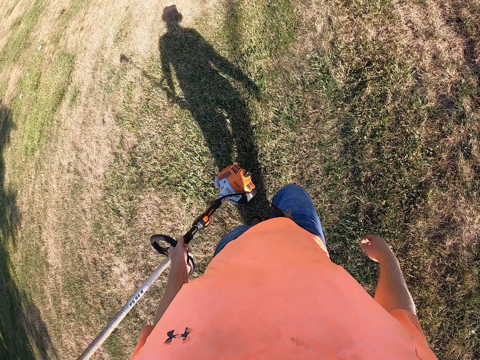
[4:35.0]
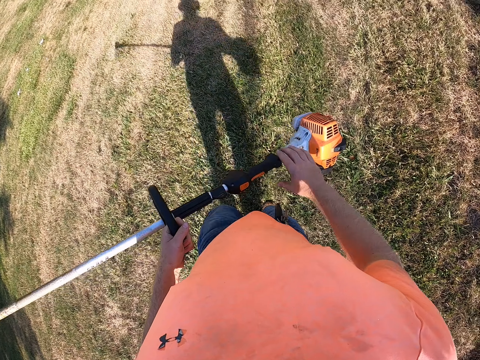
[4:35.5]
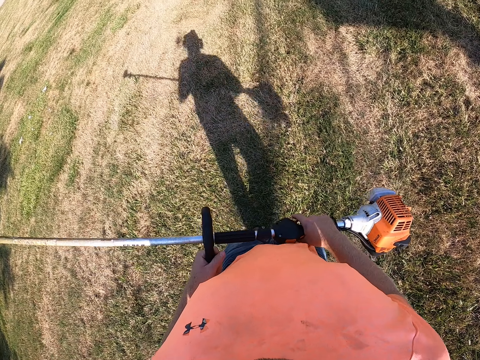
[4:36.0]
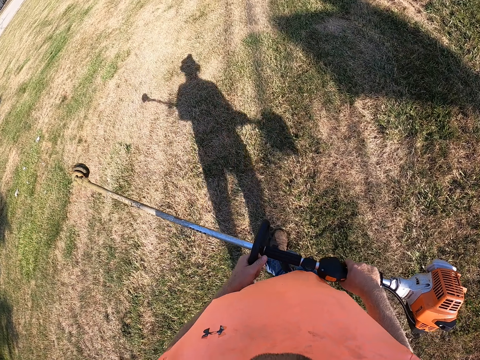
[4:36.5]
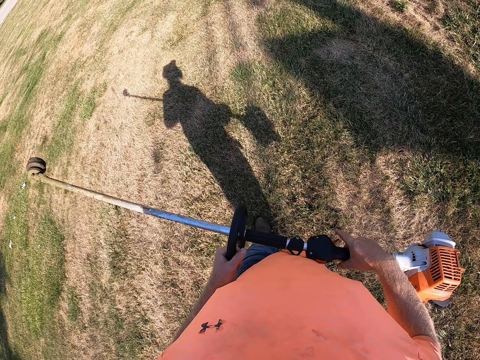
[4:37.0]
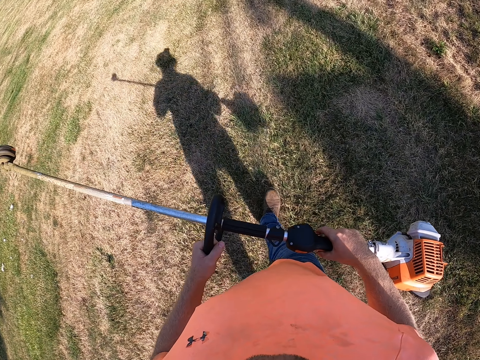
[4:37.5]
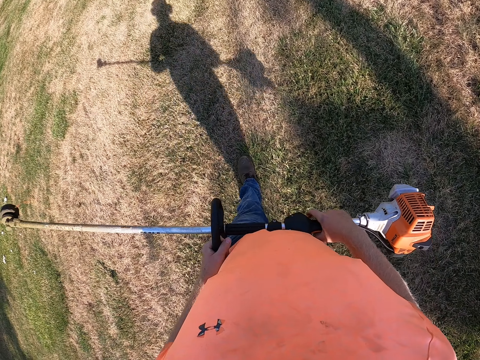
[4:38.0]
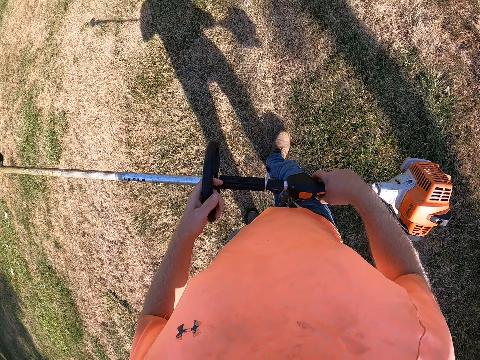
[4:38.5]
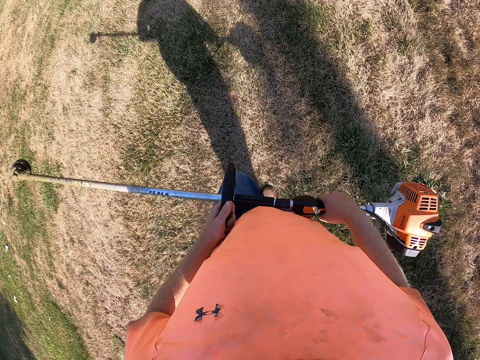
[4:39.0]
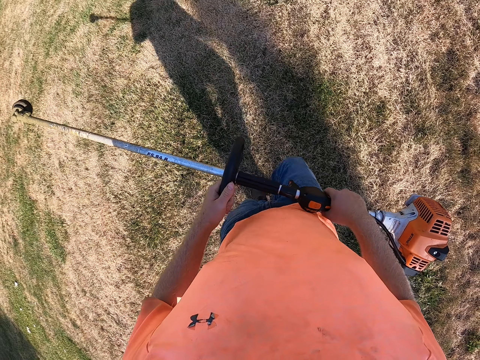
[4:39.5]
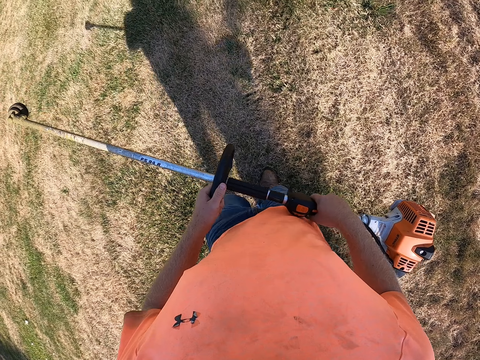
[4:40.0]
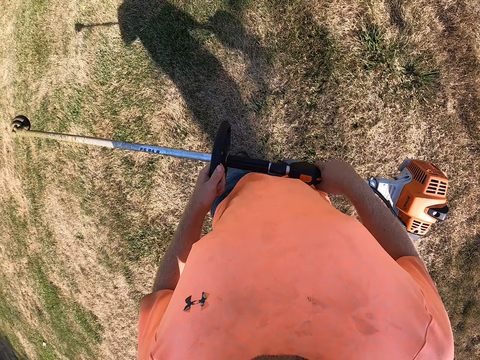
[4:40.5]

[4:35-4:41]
The camera wearer holds the grass trimmer with both hands.

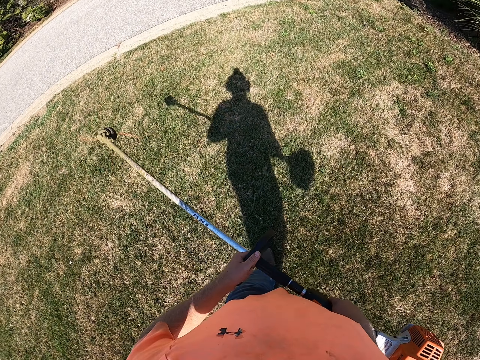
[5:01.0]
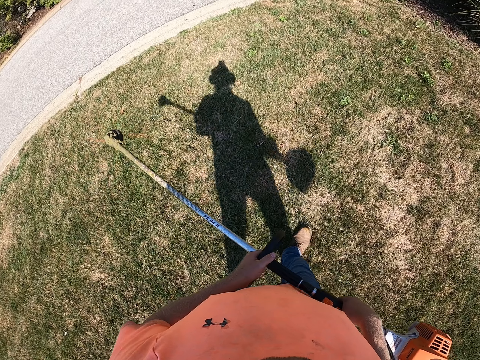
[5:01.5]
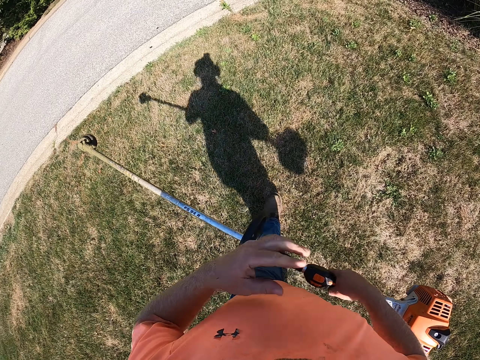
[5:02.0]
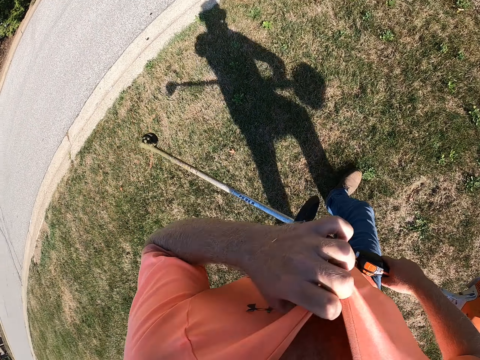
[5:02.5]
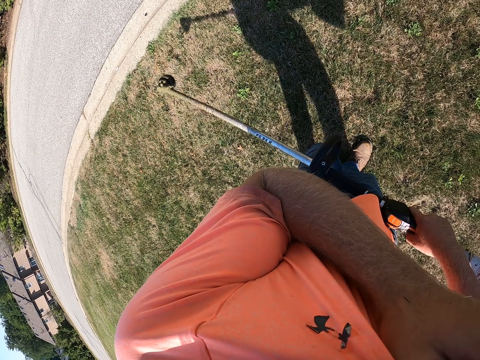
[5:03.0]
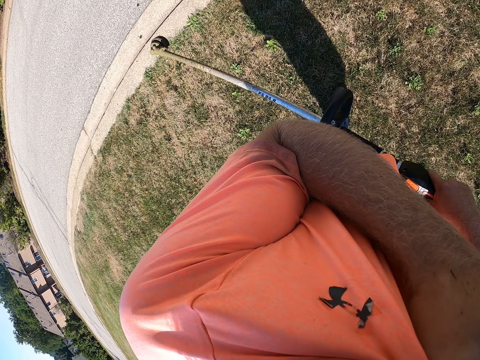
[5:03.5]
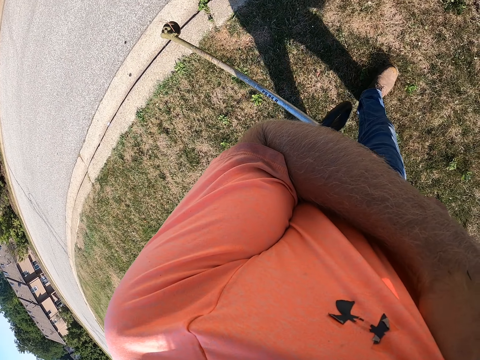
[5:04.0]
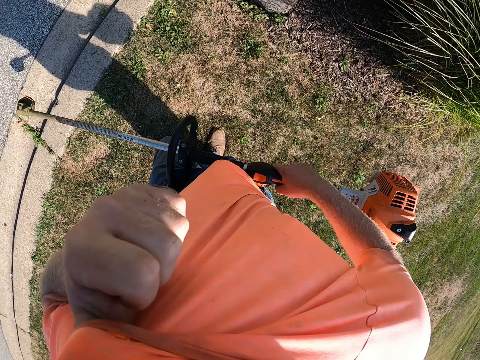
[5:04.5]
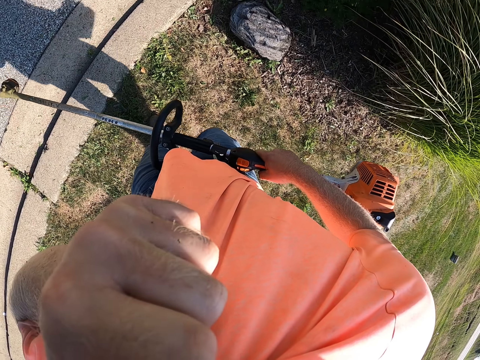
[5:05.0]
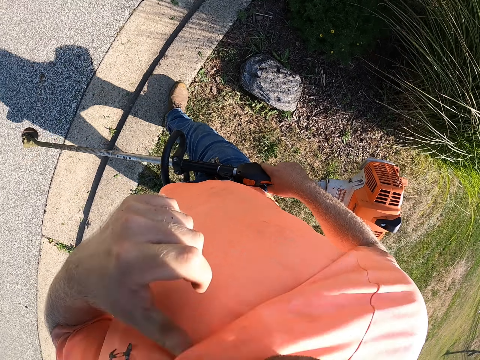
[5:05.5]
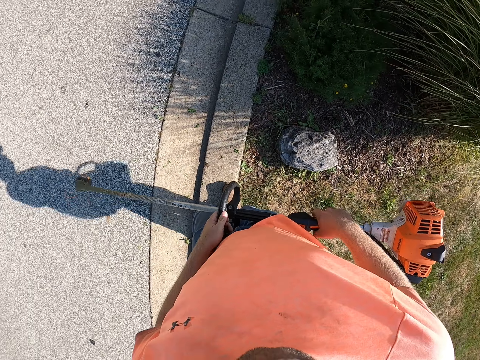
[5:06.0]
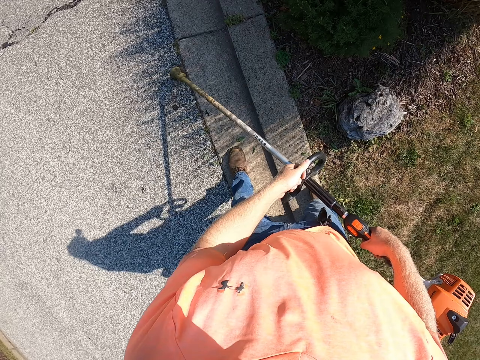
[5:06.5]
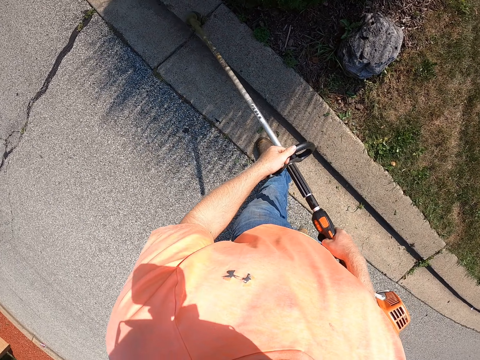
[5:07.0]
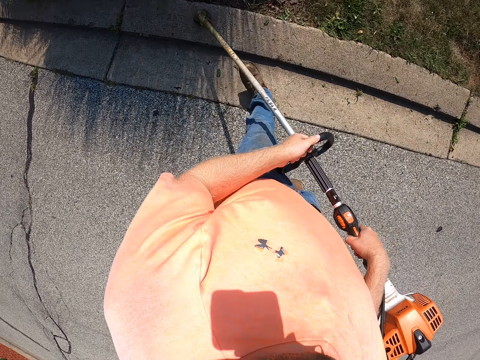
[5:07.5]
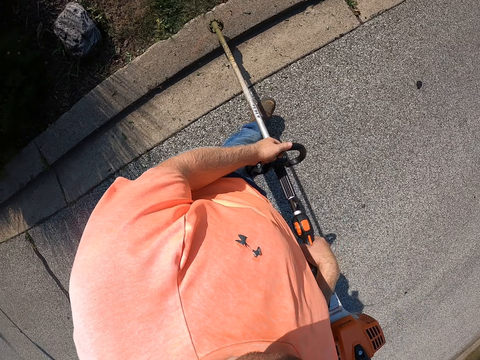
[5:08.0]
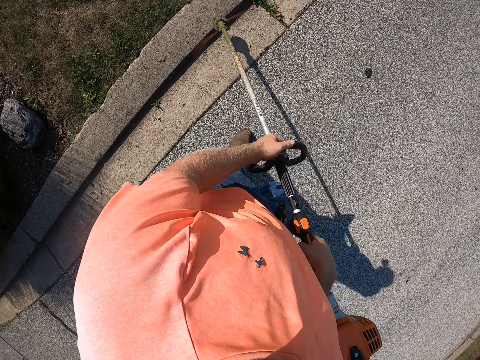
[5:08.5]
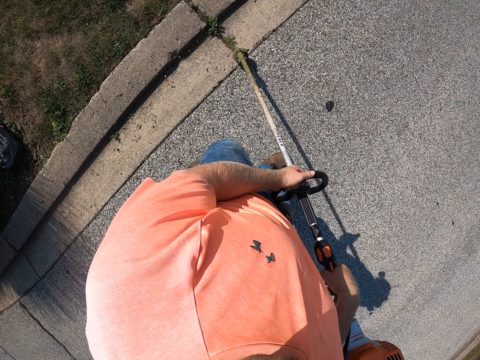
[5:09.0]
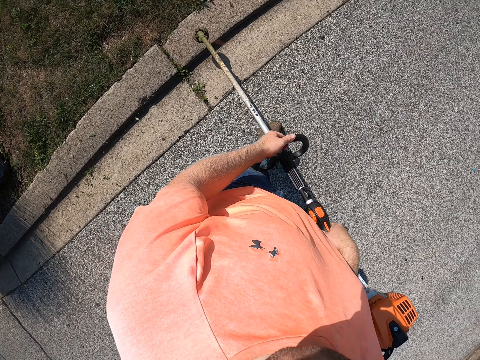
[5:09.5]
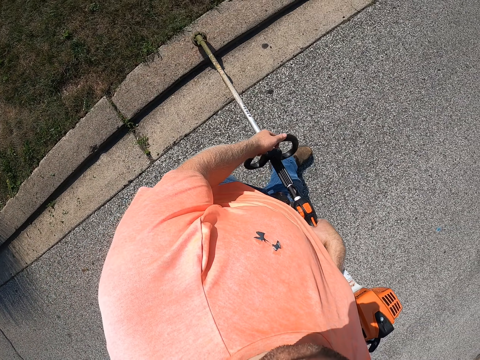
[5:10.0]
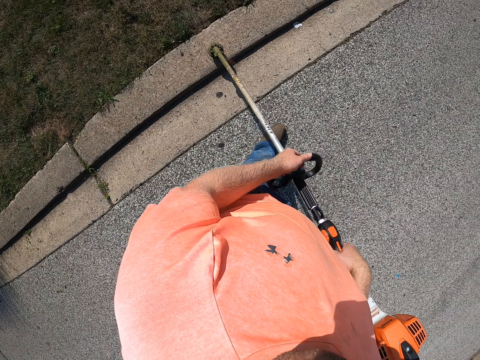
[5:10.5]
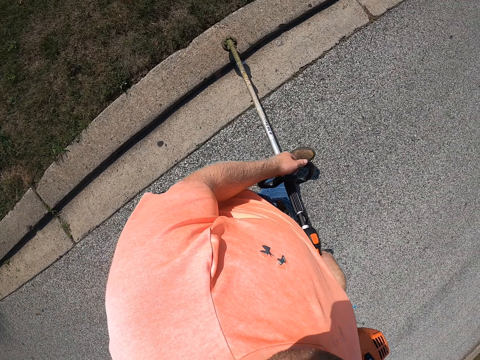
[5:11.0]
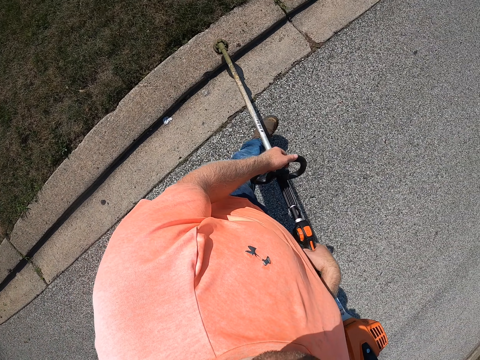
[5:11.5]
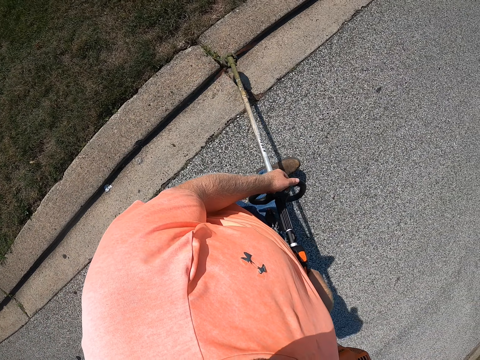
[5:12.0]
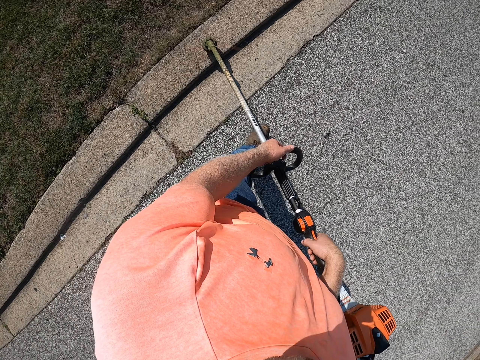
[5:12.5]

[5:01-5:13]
The camera wearer wipes his face with his t-shirt in his right hand. He holds the grass trimmer in both hands. He trims the lawn's edge around the compound with the grass trimmer in both hands.

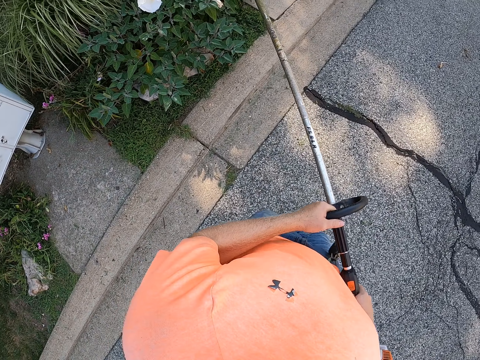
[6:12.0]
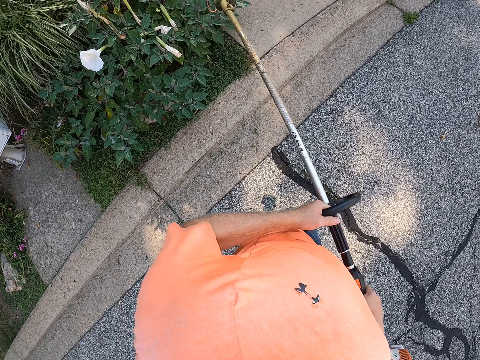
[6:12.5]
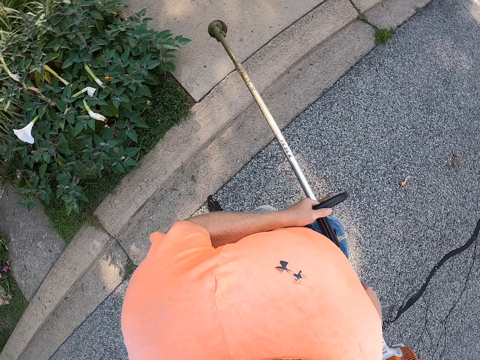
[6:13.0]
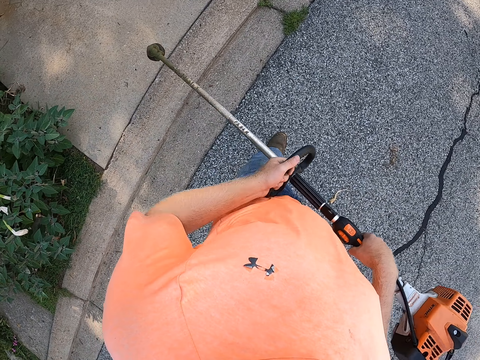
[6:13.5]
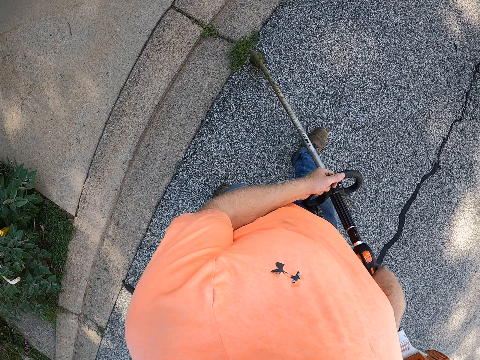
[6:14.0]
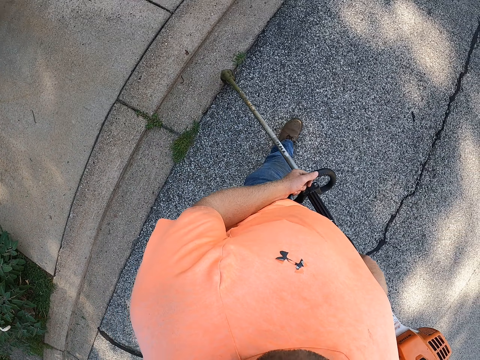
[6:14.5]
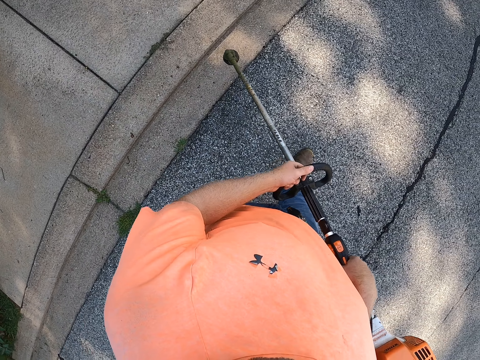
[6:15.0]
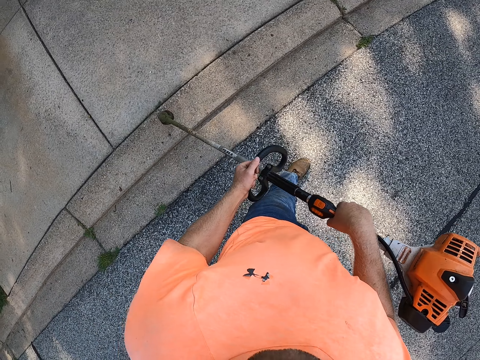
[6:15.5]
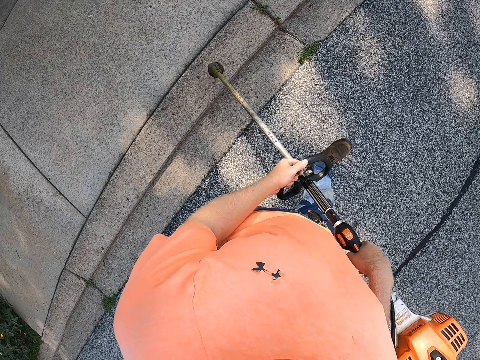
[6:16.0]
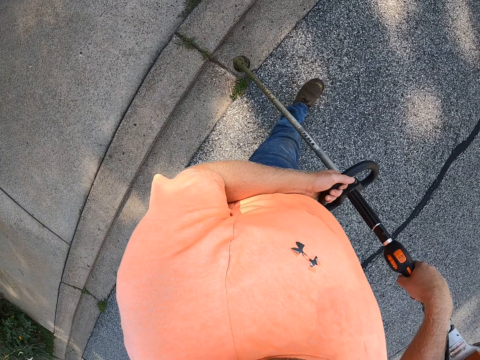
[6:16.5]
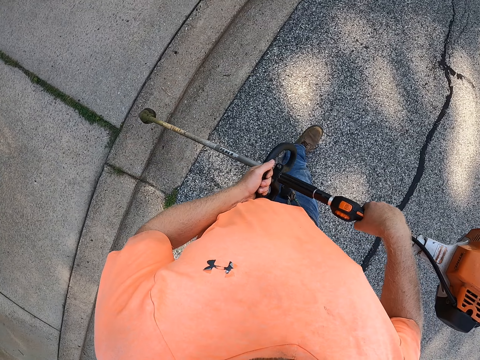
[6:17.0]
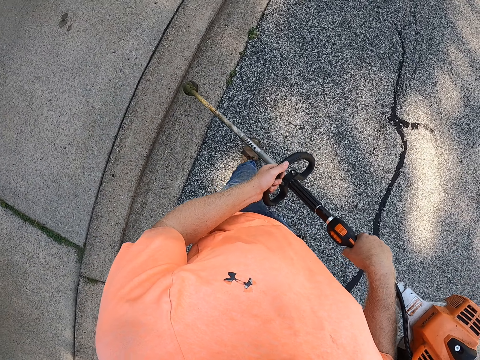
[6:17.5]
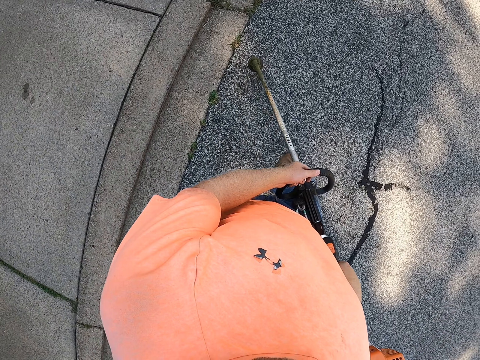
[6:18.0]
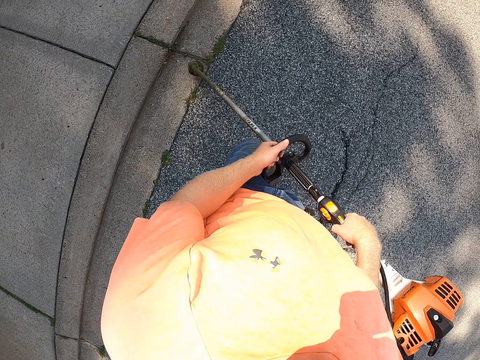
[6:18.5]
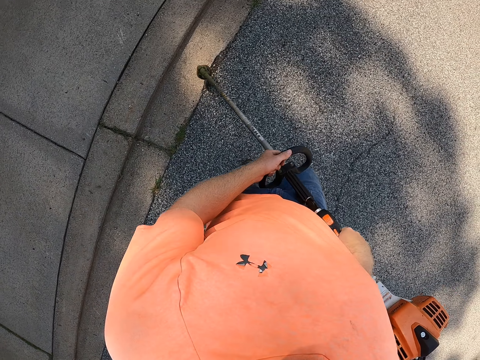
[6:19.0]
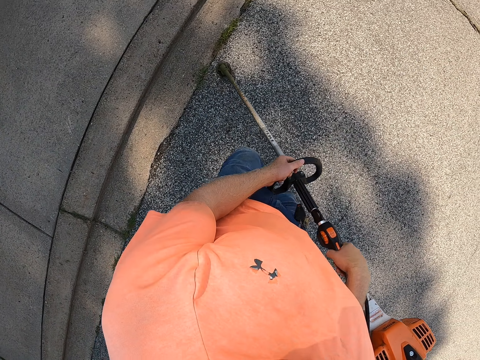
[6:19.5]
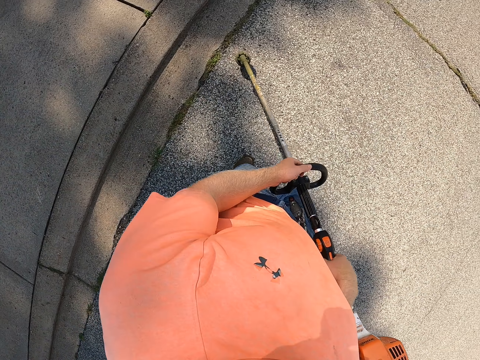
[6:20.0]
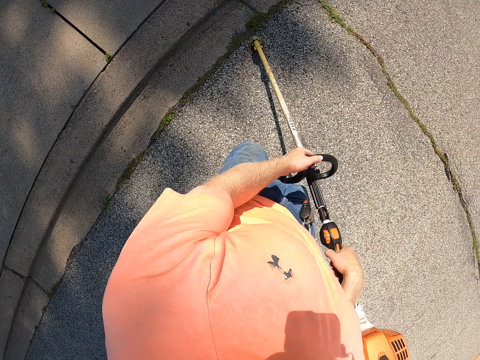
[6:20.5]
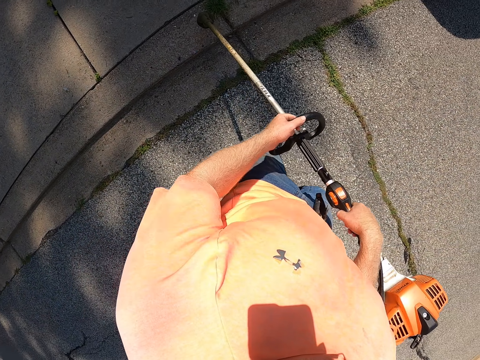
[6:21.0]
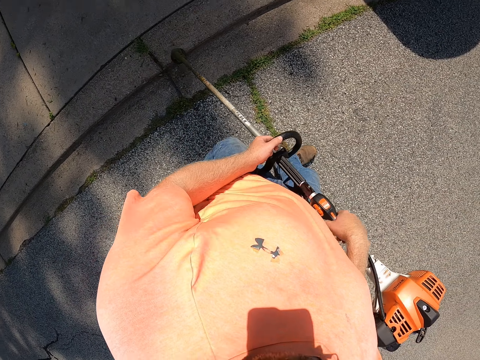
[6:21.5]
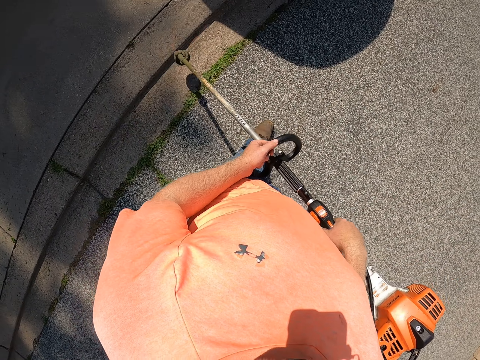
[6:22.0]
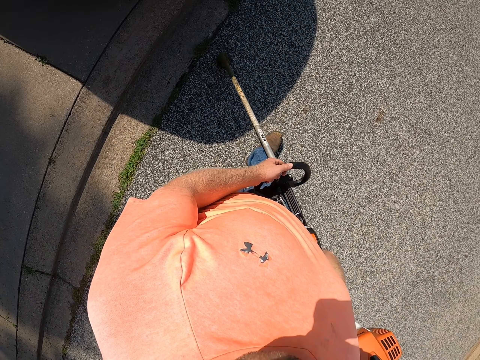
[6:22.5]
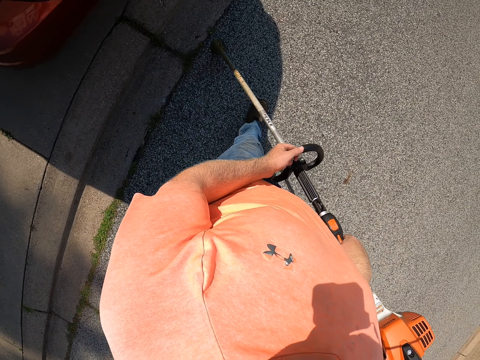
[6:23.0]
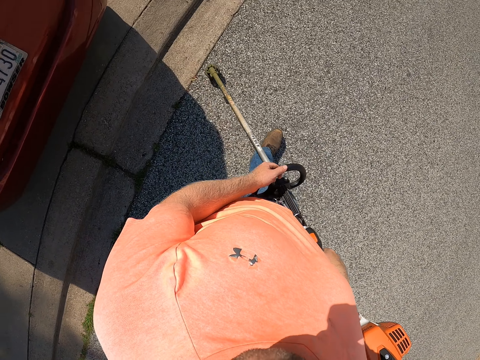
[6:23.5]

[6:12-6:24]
The camera wearer trims patches of weed in the ground with the grass trimmer in both hands.
